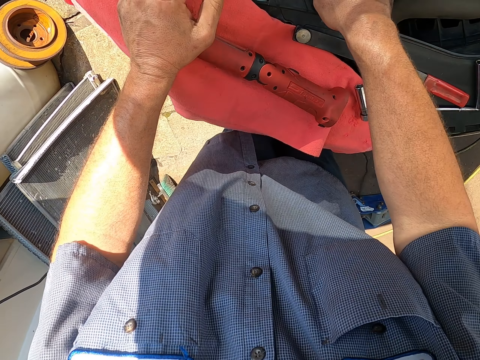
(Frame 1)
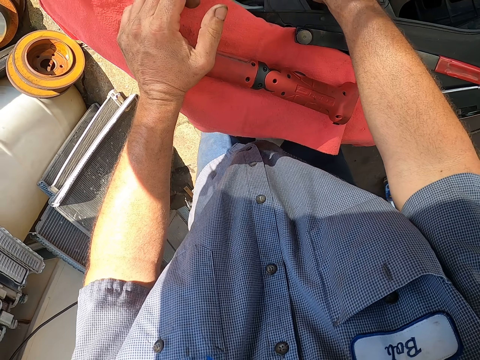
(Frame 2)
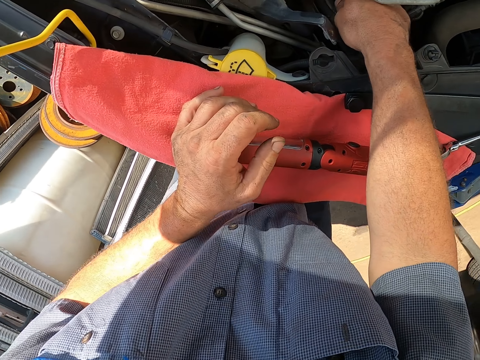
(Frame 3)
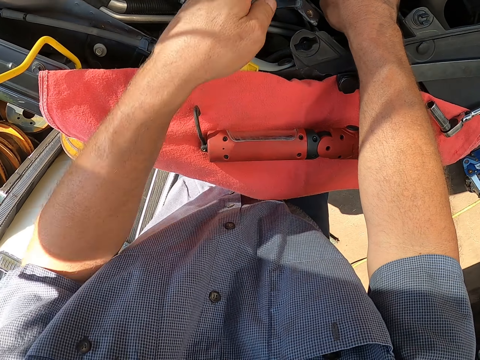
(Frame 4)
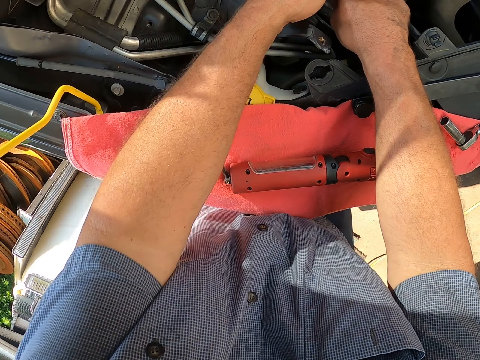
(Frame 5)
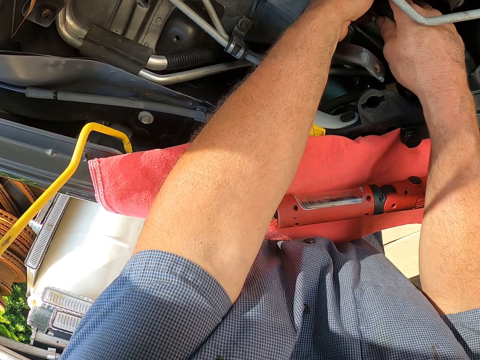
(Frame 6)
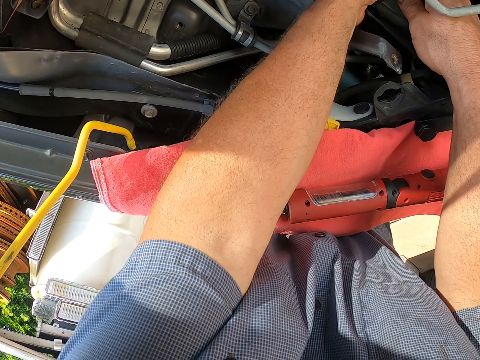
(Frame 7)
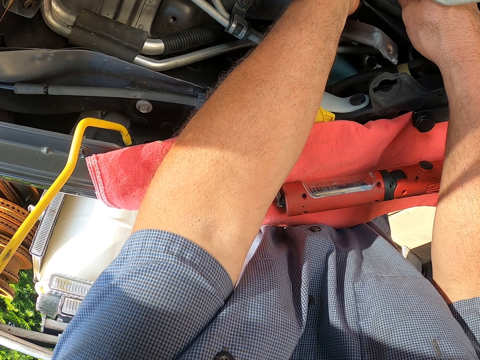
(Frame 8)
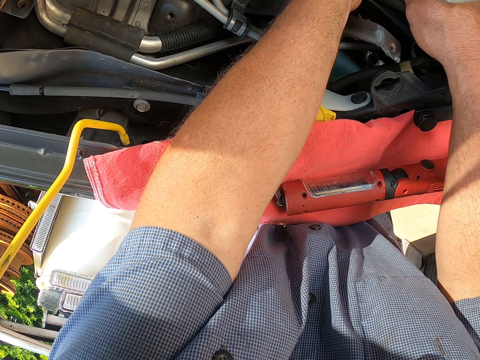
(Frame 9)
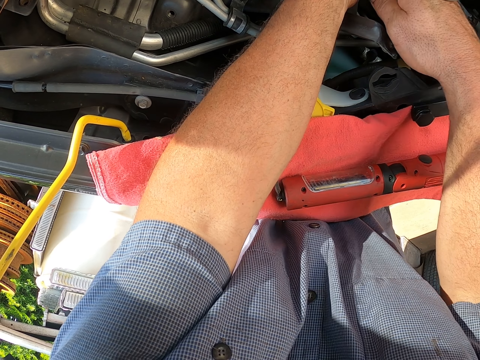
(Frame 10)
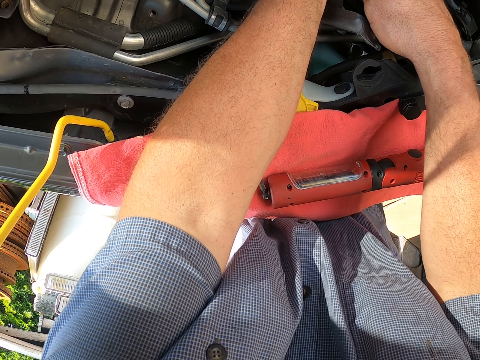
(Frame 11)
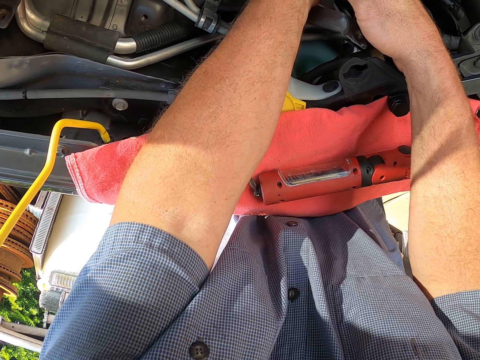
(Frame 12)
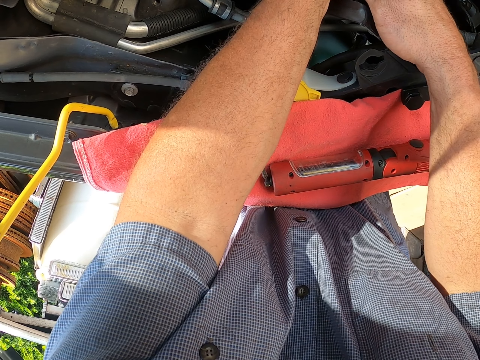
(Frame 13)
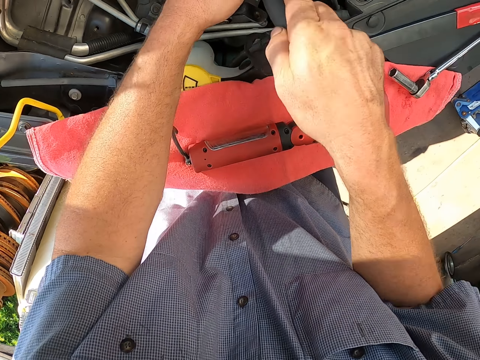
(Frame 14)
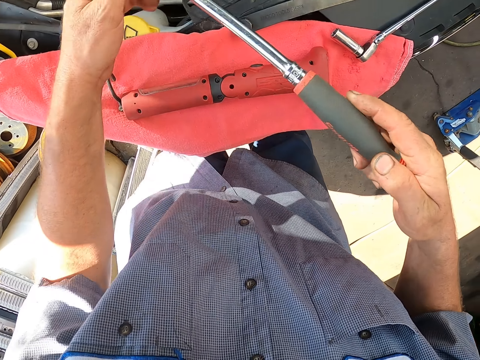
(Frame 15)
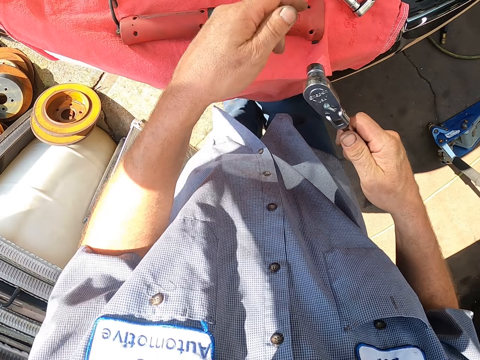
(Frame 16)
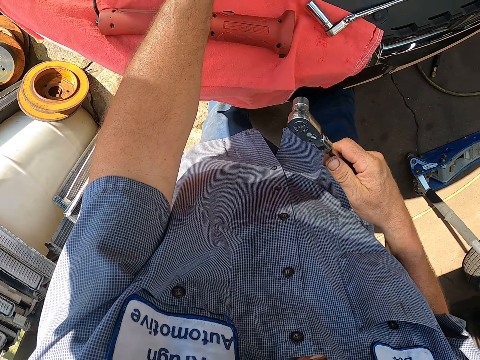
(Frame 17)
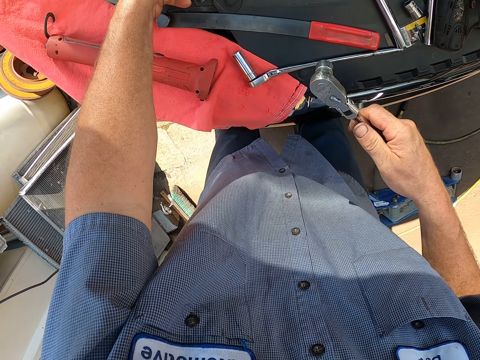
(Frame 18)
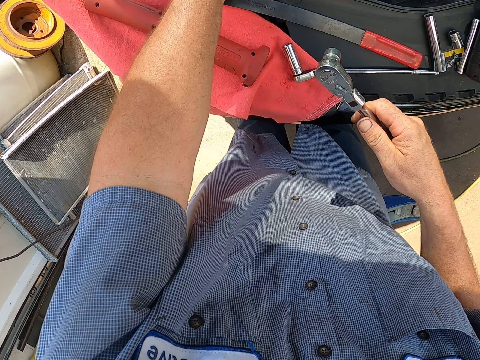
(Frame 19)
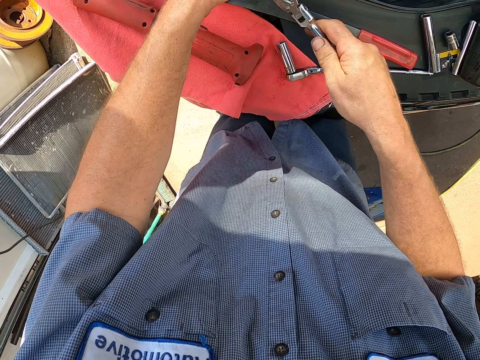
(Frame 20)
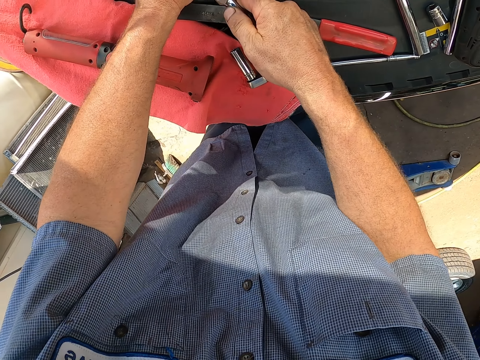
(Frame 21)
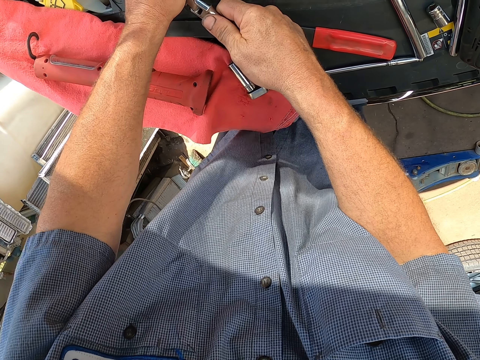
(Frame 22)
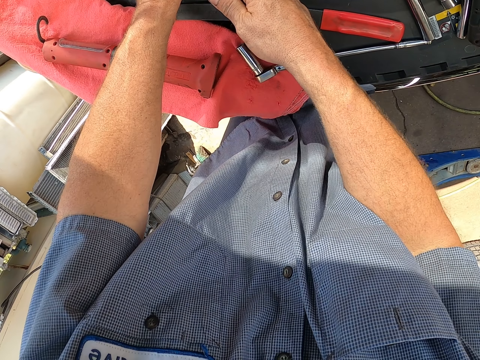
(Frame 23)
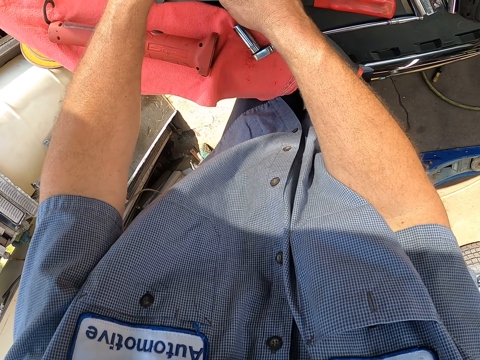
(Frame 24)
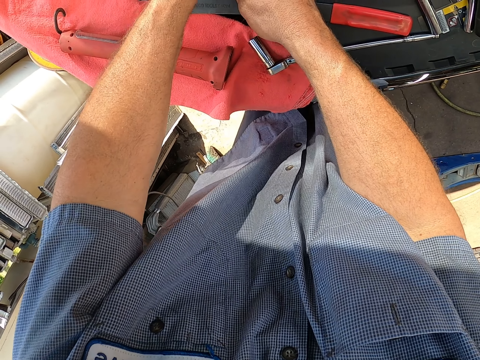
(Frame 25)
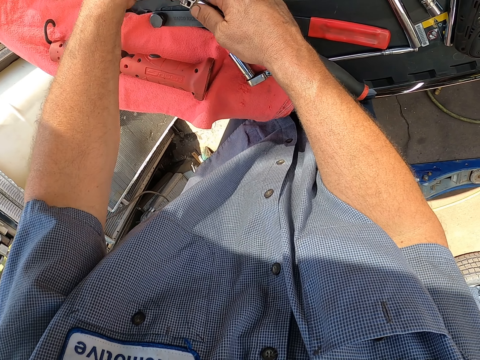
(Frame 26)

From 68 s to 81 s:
The camera wearer puts the bearing spanner inside the bonnet. They adjust the nut with the spanner. They pull out the bearing spanner from the bonnet. They fix the bearing spanner.

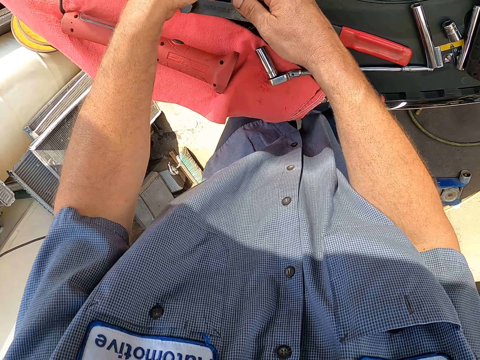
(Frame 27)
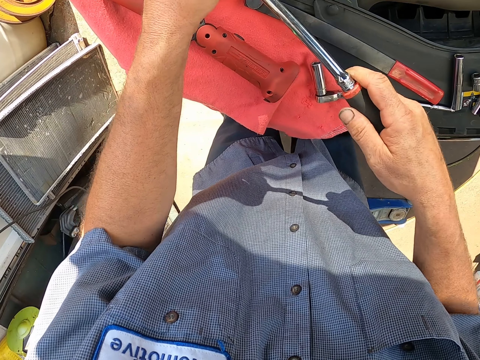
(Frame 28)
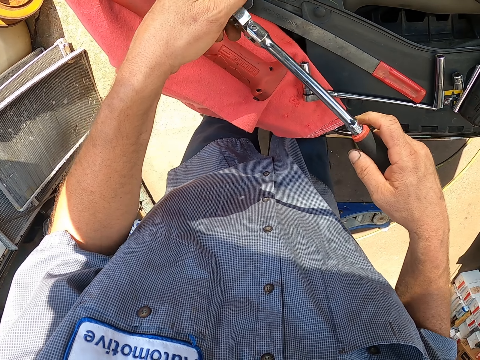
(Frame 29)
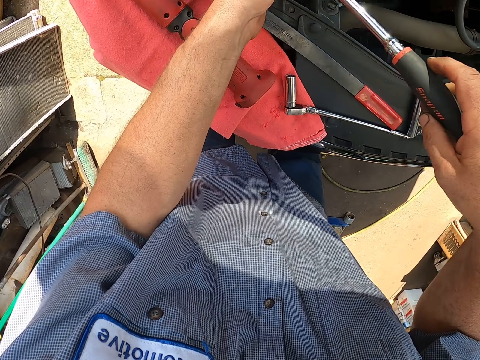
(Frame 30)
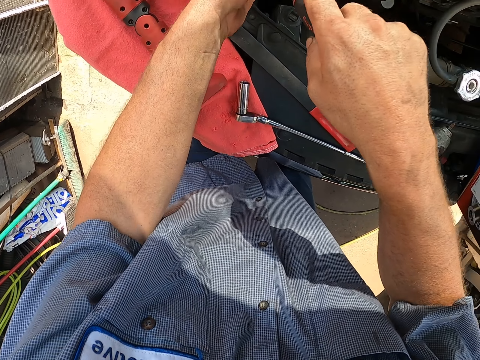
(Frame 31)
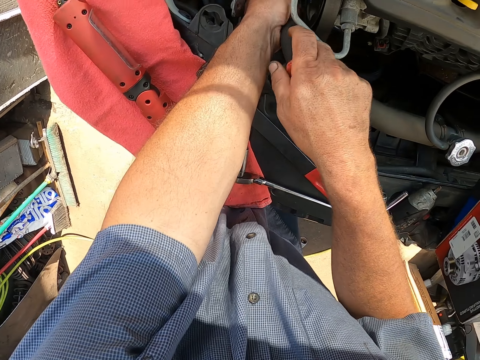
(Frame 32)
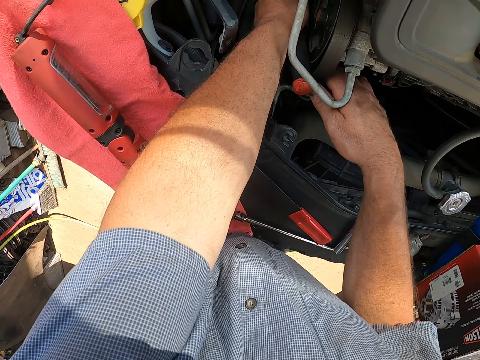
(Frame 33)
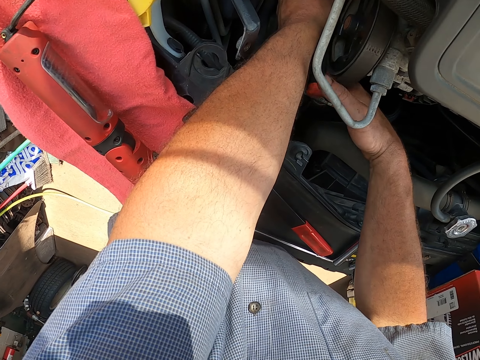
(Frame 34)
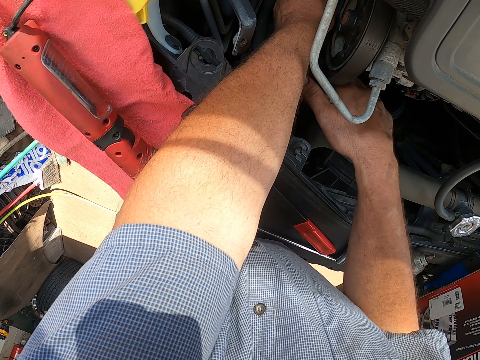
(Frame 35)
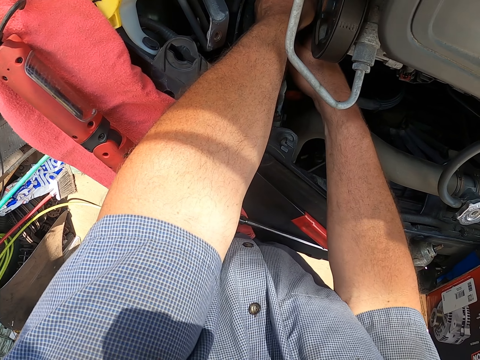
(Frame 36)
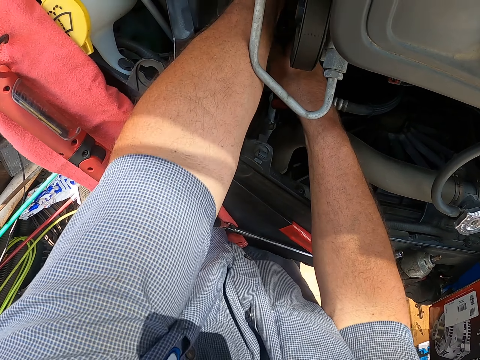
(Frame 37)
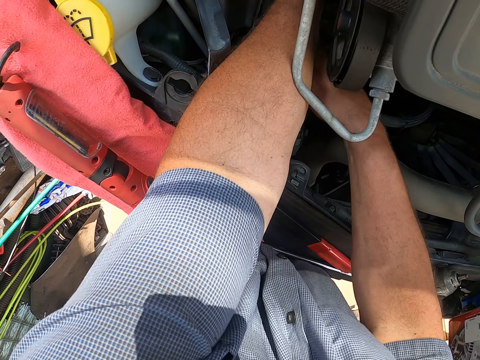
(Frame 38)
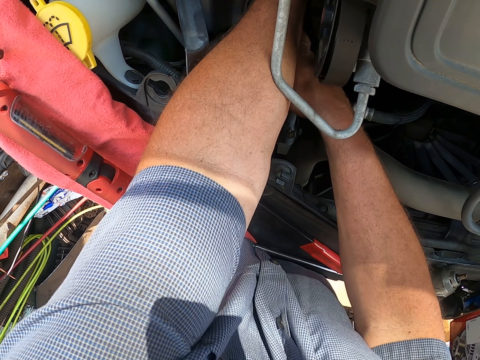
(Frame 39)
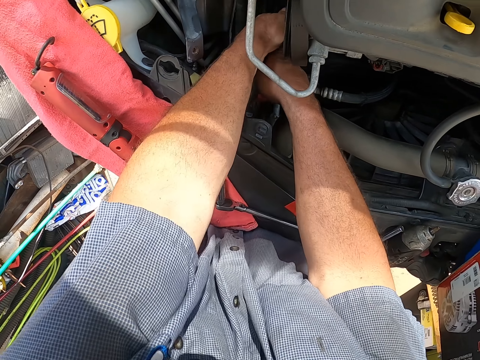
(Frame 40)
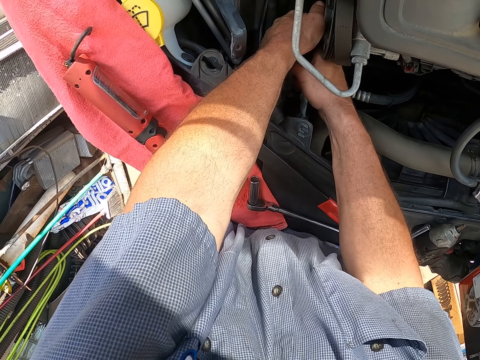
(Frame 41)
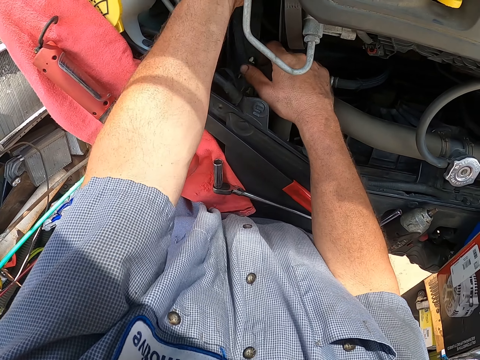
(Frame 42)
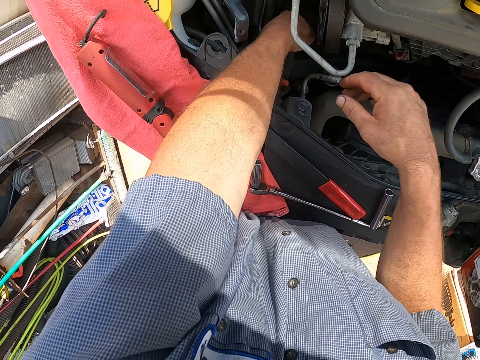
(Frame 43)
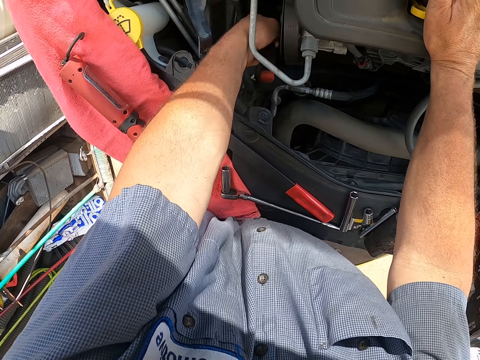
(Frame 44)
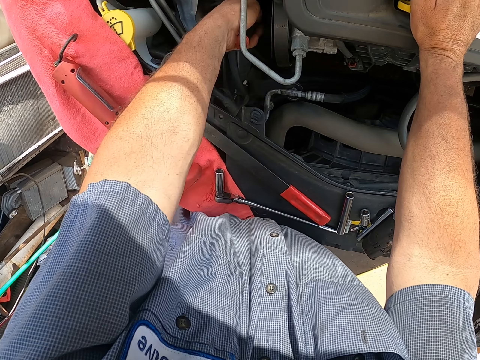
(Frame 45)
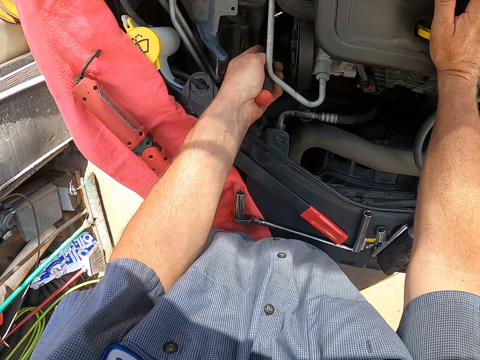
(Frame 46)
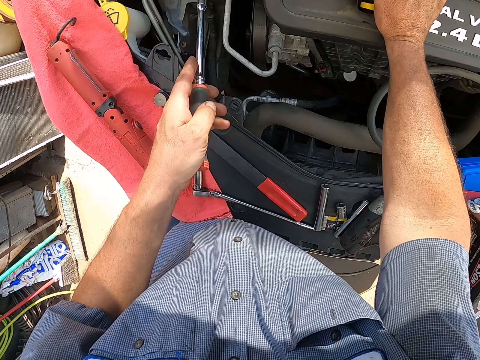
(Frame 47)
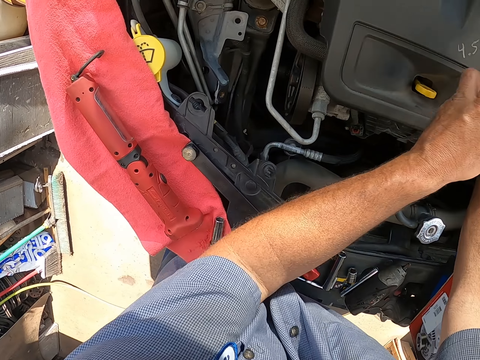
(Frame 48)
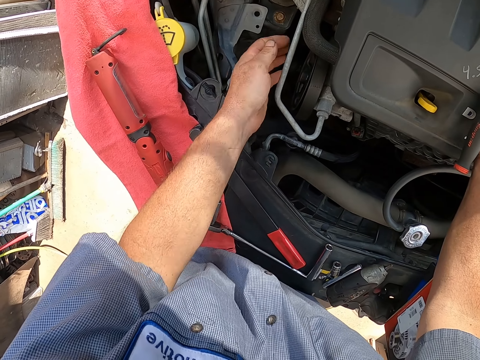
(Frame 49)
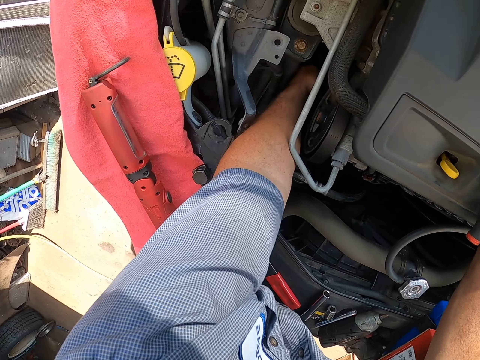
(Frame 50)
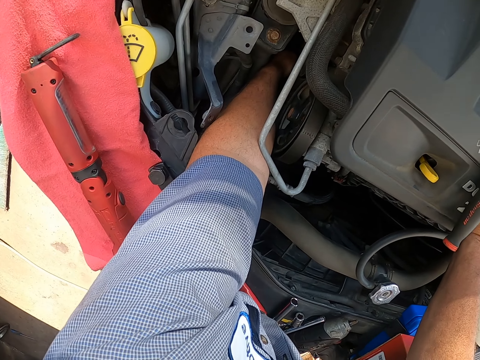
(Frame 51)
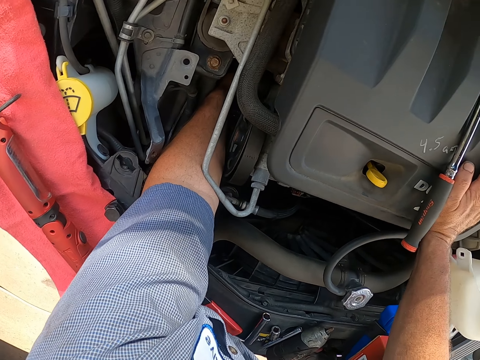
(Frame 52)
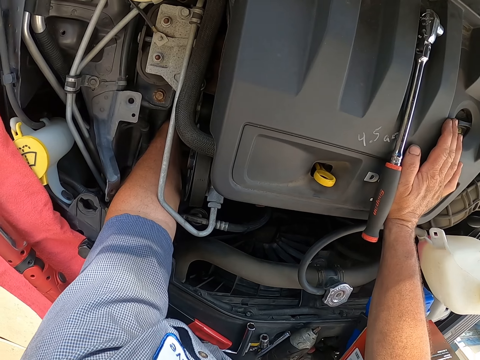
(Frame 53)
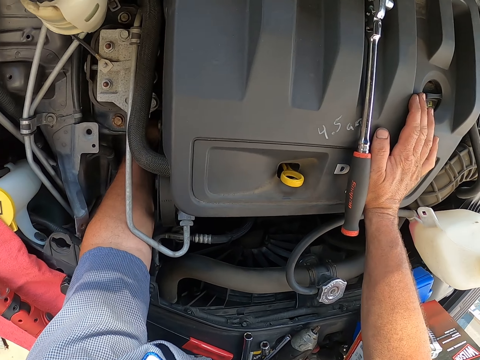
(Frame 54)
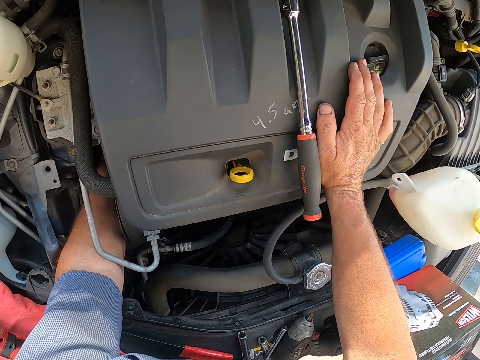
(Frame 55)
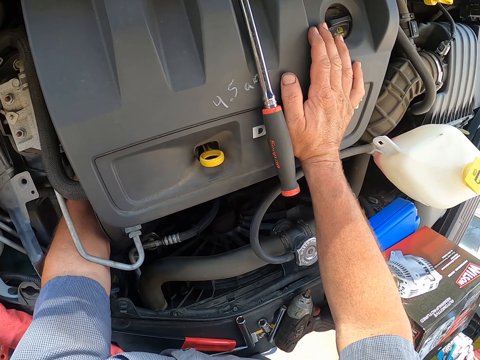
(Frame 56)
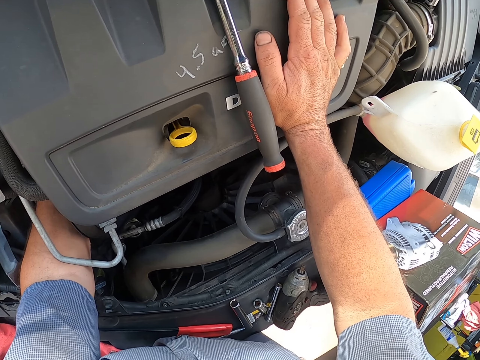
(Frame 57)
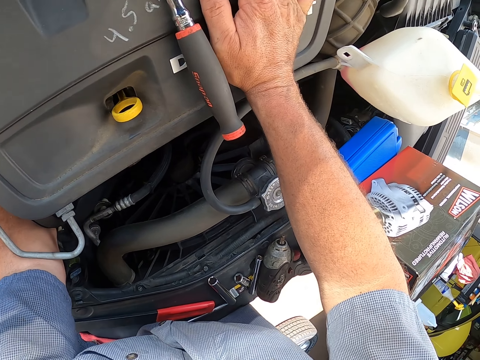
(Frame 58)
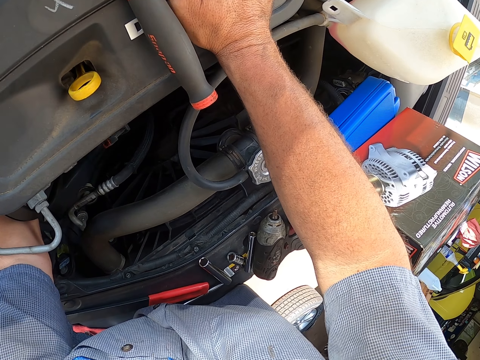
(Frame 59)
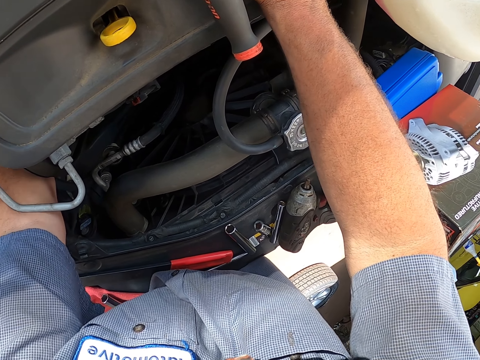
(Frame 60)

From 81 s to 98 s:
The camera wearer holds the bearing spanner. They do something inside the bonnet. They pull out the bearing spanner from the bonnet. They place down the bearing spanner. They put their hand inside the bonnet. They fix the engine area.
